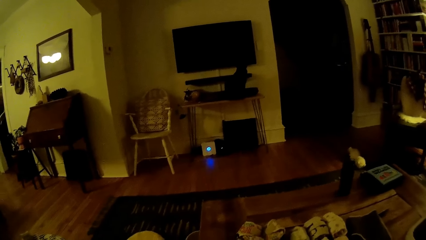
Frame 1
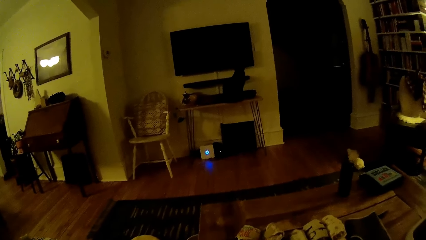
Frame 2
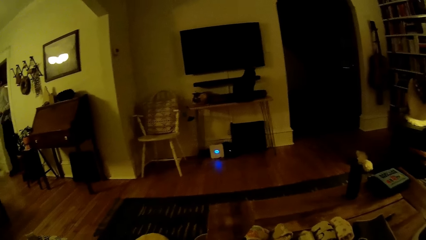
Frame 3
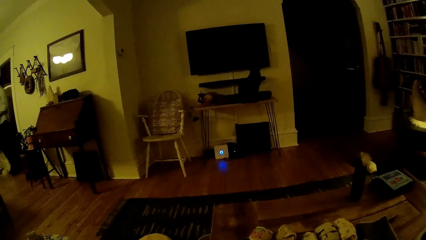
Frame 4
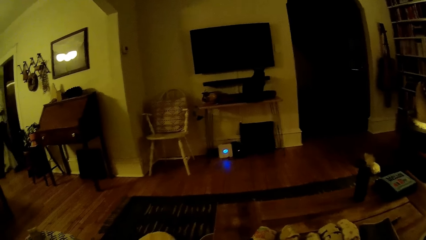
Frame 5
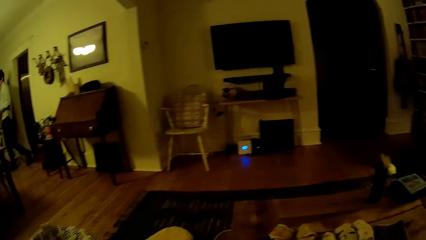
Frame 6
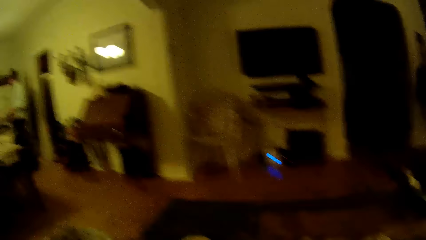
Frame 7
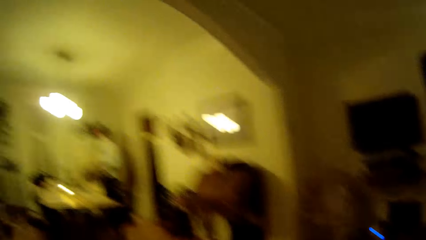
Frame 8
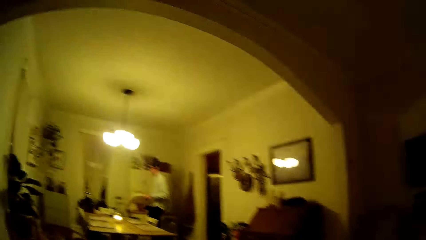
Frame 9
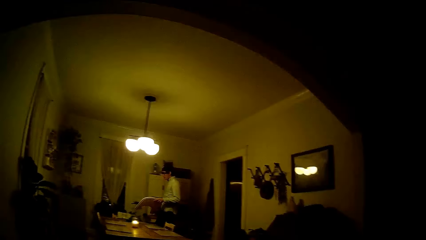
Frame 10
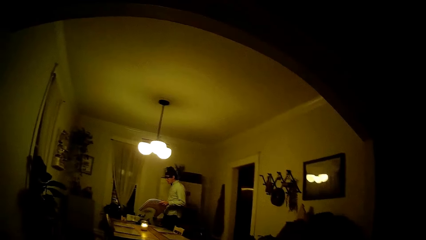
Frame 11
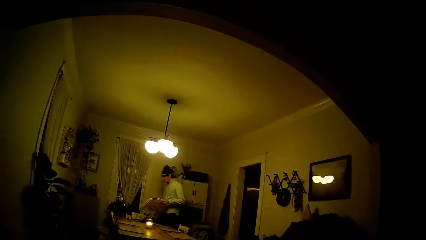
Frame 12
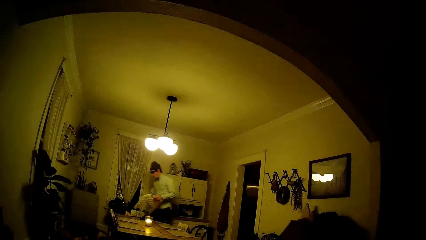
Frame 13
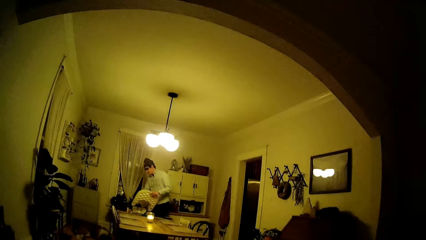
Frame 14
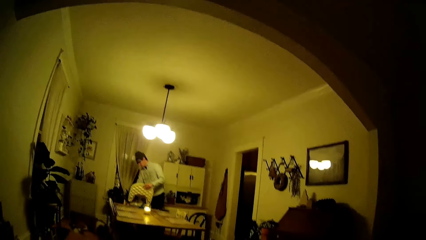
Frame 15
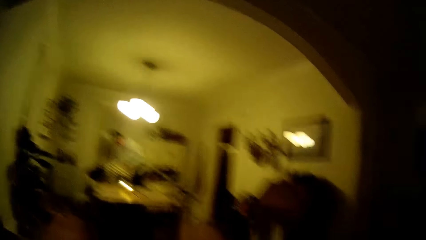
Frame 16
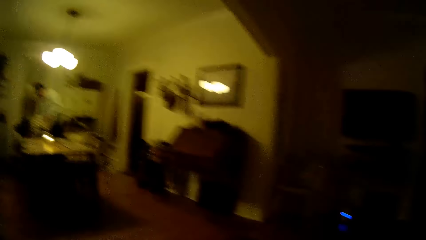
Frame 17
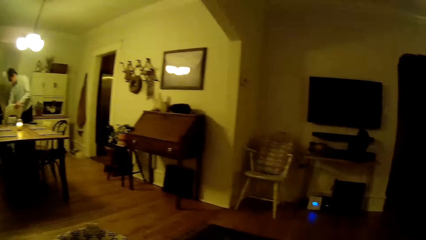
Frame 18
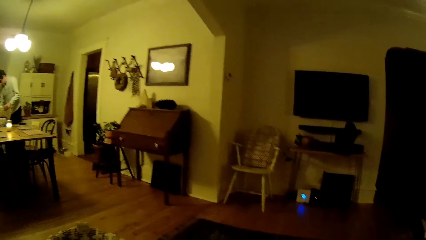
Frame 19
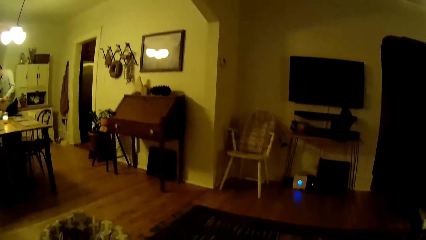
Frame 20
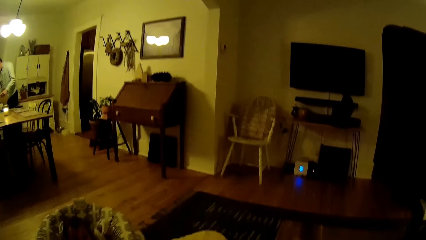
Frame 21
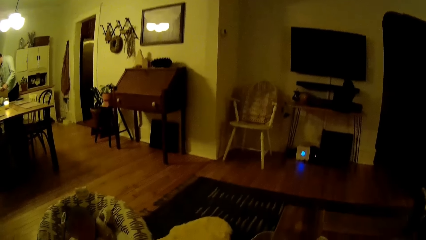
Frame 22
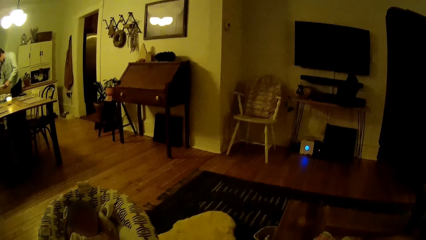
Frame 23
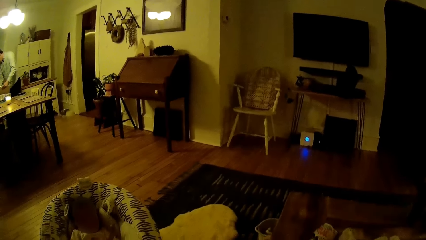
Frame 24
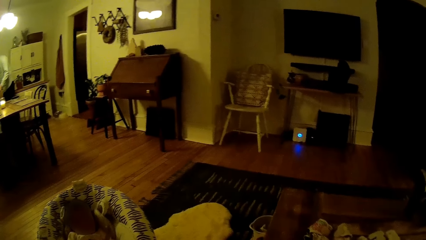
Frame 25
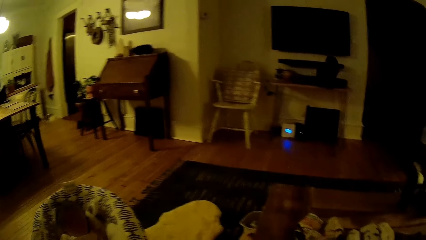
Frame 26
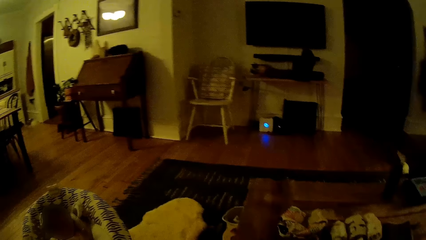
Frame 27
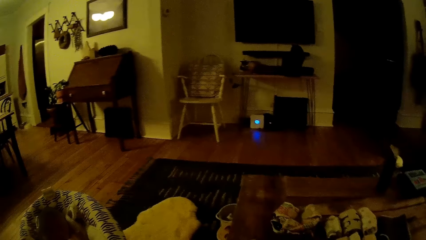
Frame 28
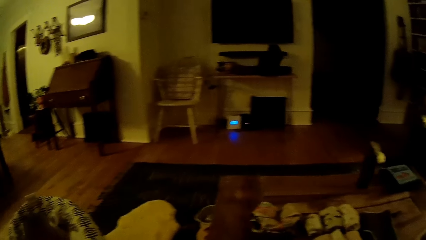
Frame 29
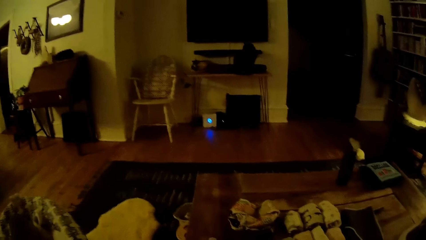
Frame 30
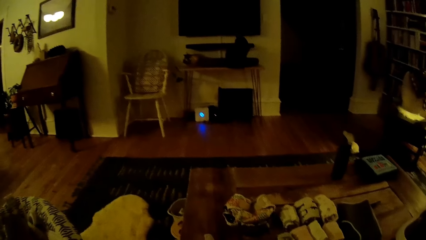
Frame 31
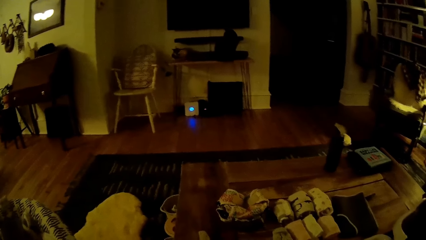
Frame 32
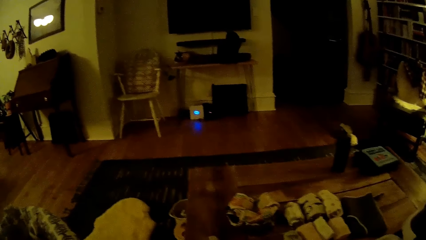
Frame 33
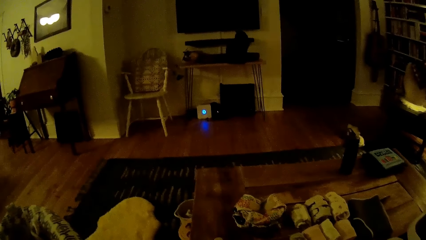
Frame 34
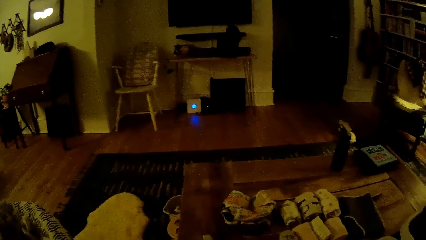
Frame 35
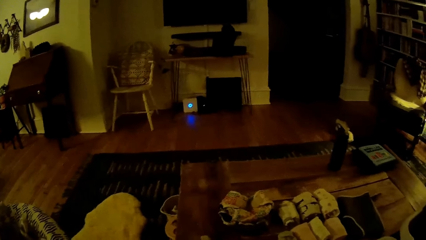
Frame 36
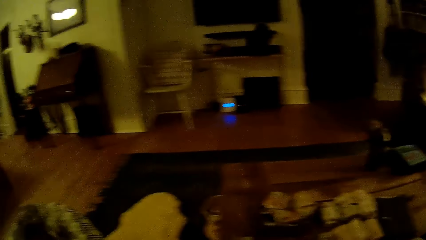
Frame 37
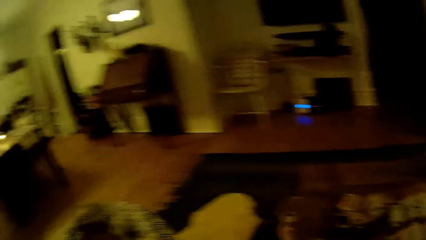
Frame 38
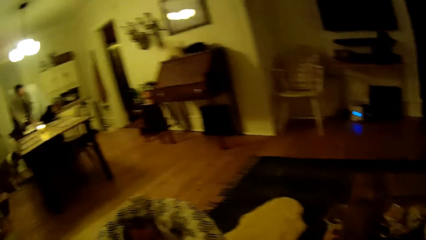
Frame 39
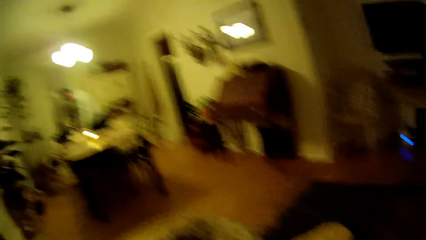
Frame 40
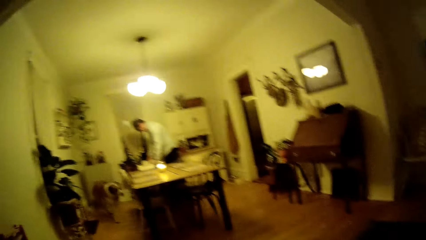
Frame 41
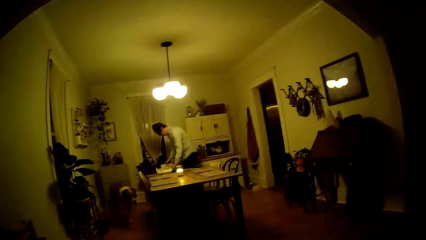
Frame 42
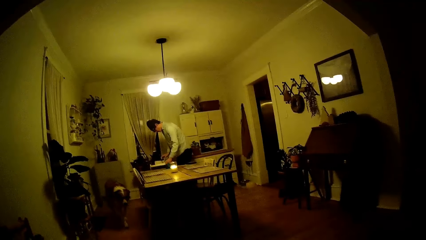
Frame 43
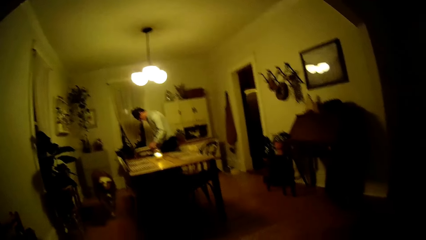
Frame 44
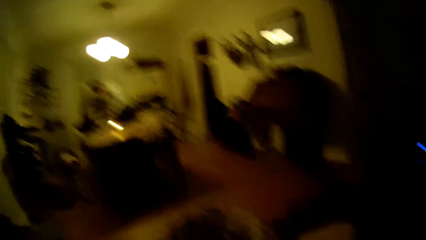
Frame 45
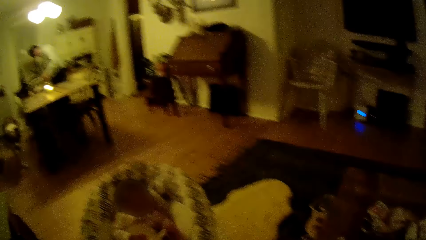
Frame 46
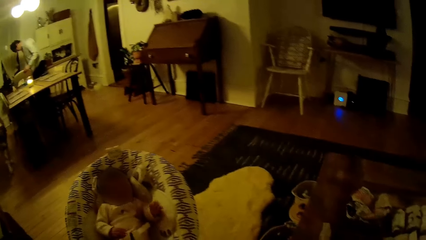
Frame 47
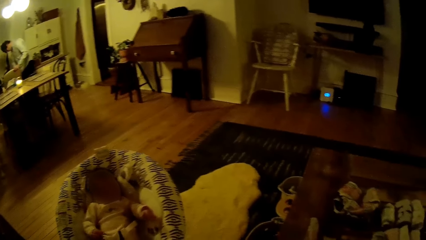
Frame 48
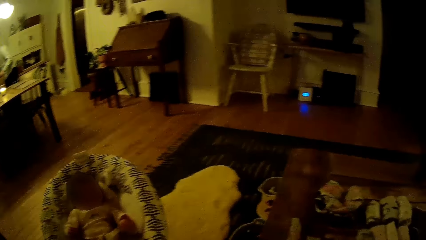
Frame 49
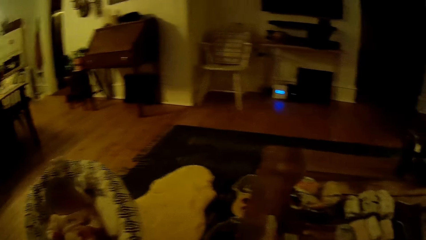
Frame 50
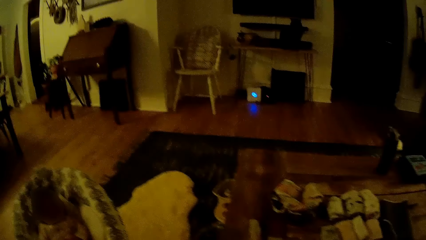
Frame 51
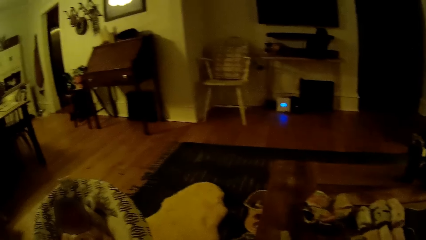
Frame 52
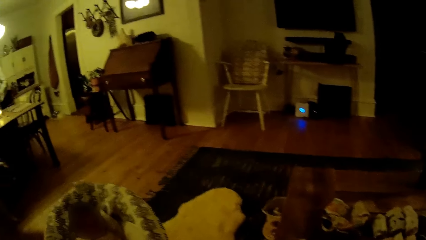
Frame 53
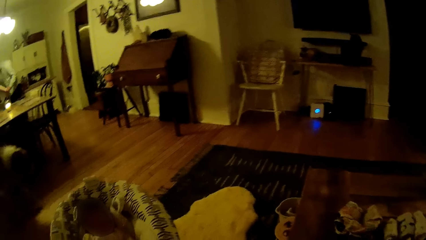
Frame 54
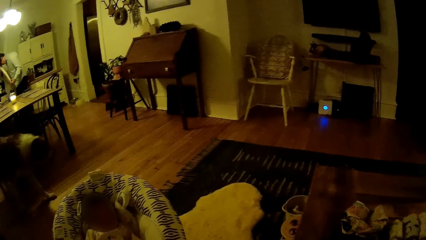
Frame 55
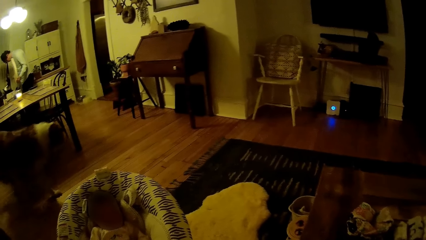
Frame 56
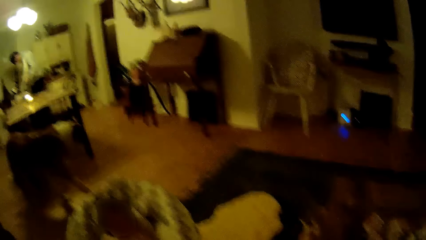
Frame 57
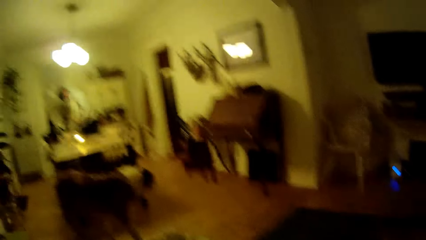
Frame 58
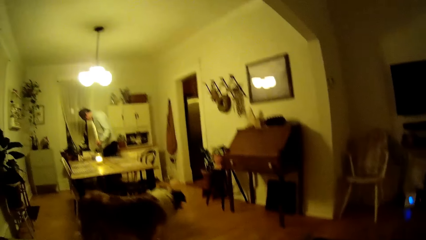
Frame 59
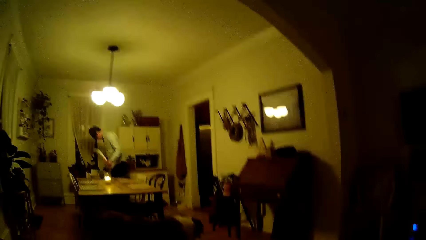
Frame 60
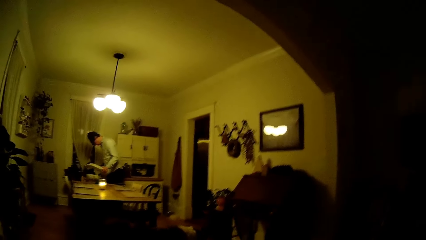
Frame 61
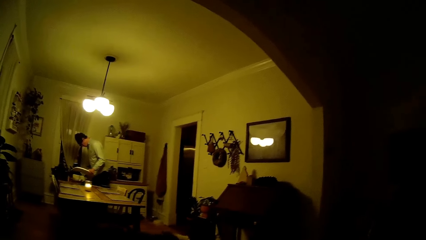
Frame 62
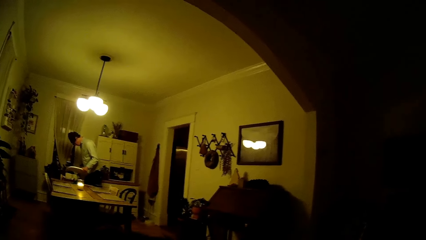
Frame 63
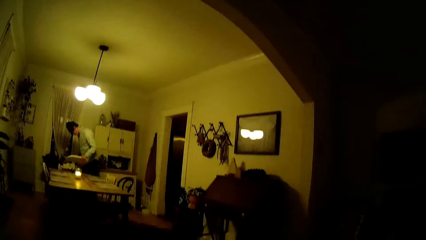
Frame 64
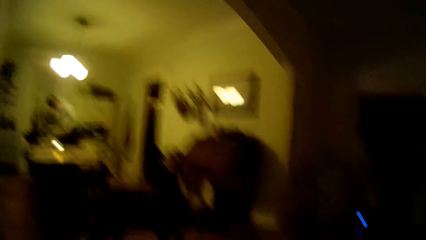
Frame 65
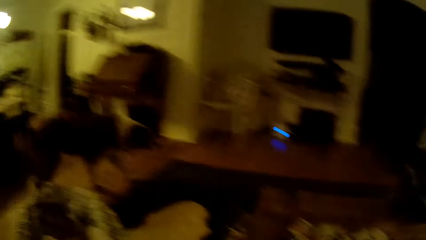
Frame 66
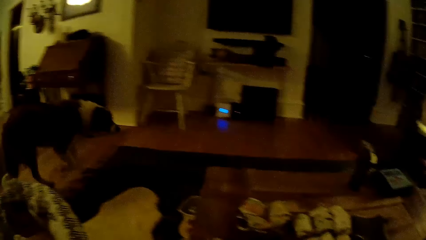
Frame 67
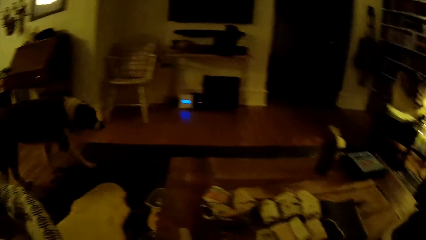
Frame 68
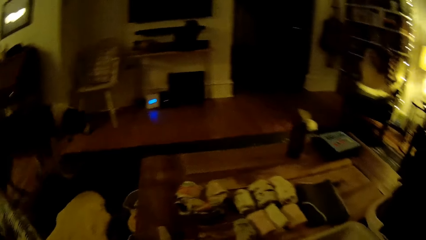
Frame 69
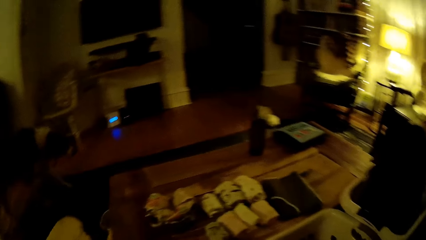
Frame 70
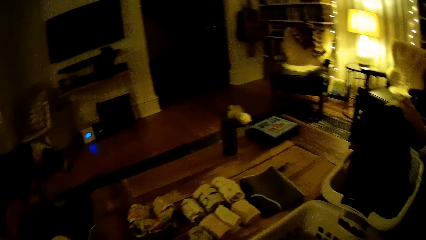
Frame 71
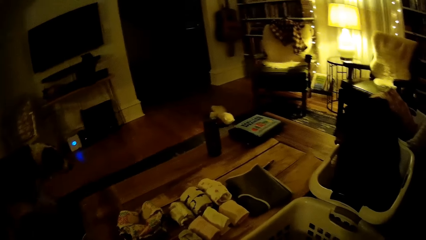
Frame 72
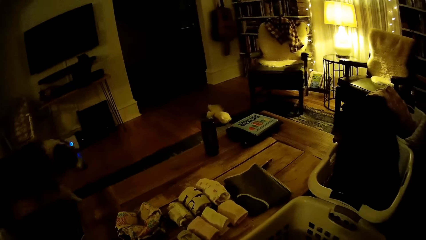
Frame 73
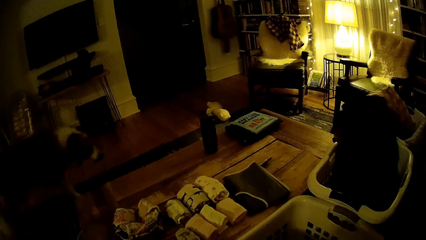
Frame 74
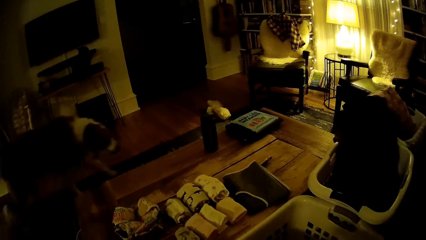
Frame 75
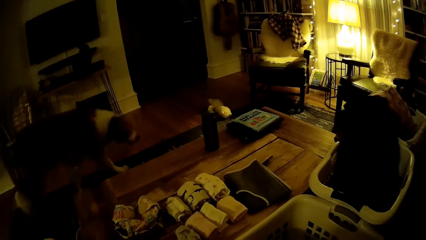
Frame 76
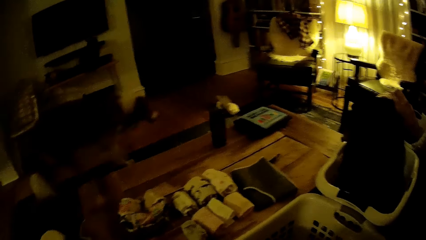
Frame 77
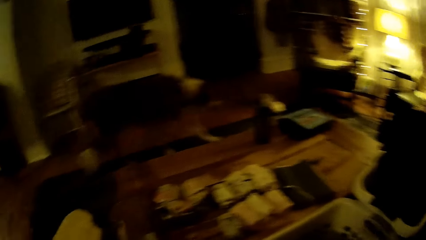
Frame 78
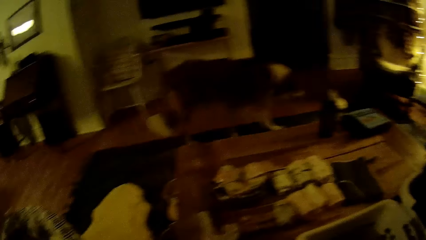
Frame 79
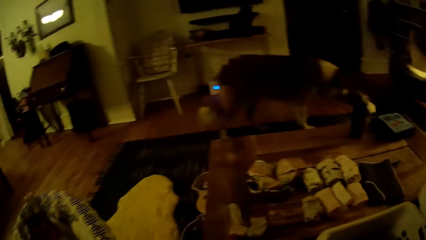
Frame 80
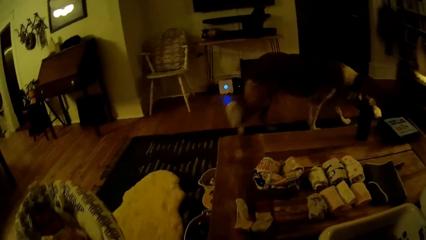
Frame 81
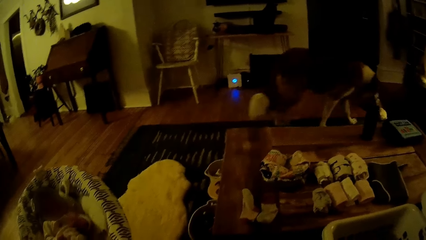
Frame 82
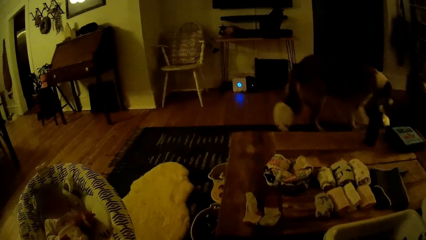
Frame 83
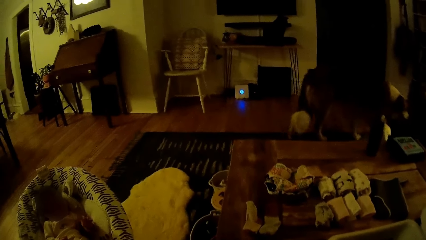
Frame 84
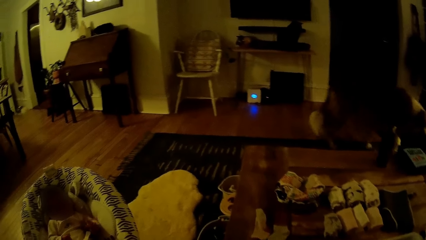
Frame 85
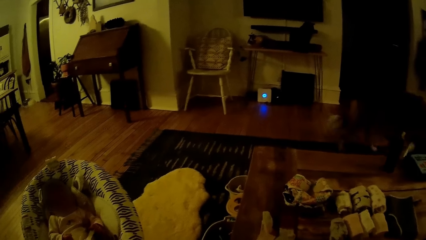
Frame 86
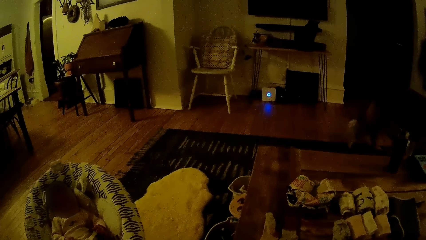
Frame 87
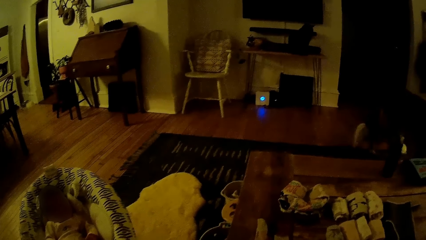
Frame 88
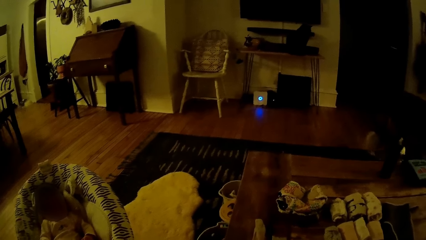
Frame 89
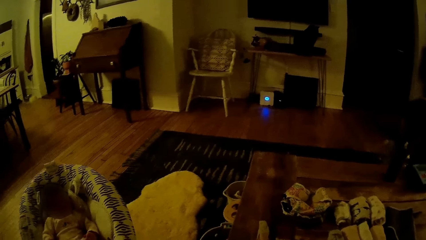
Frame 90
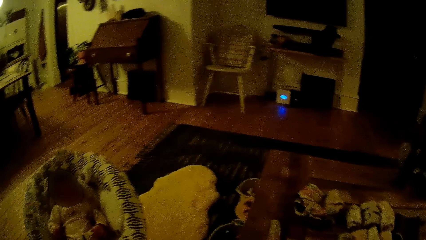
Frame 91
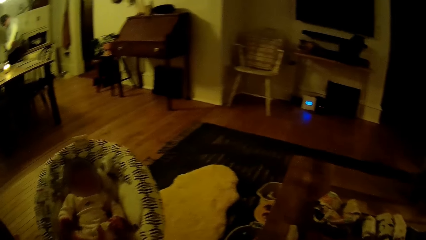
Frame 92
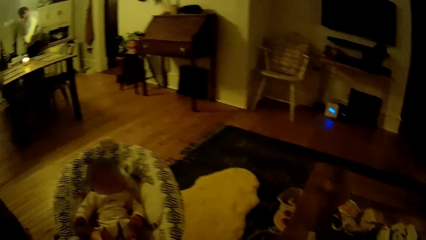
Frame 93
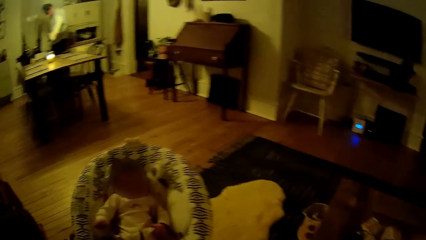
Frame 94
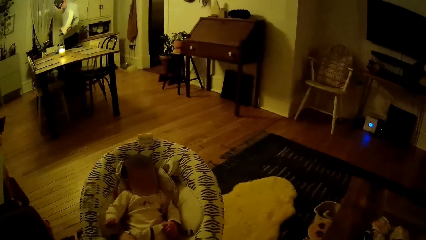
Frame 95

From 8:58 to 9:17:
The man walks towards the dining area, holds a cushion with both hands, and places the cushion on a chair with both hands. The camera wearer looks at something. The dog walks past the camera wearer. The camera wearer rocks a baby in a baby bouncing cradle in the living room with both hands.
